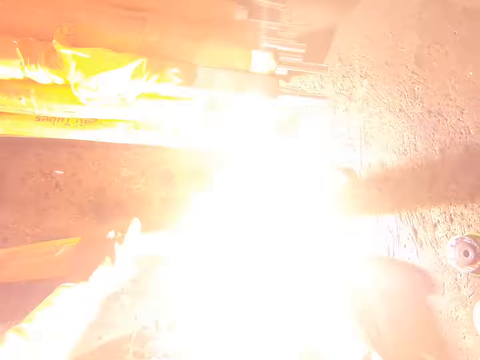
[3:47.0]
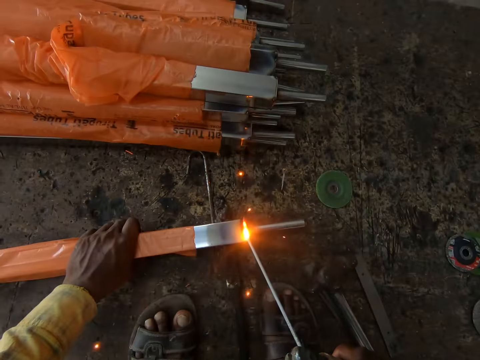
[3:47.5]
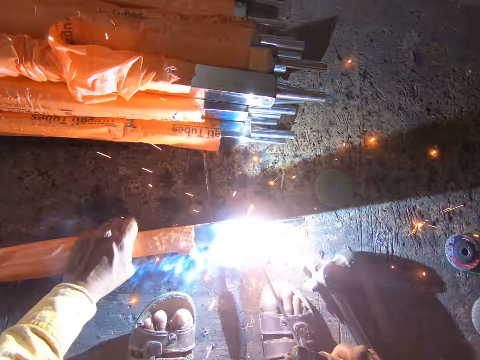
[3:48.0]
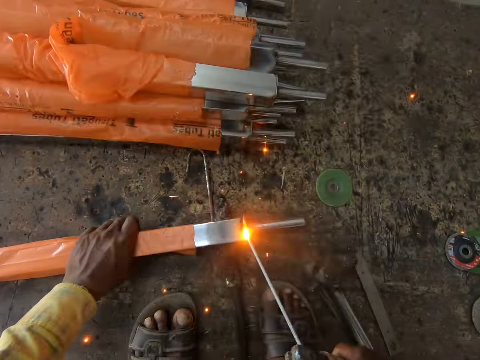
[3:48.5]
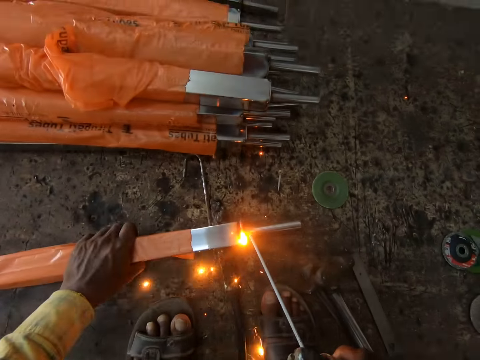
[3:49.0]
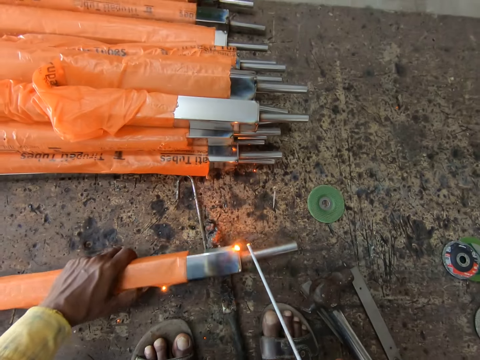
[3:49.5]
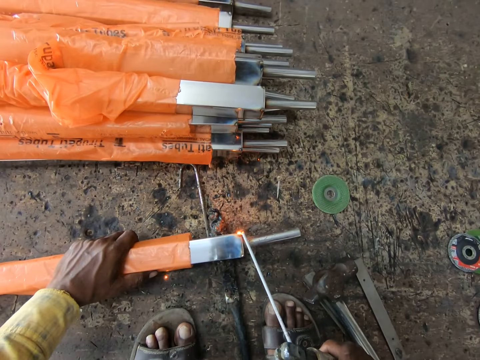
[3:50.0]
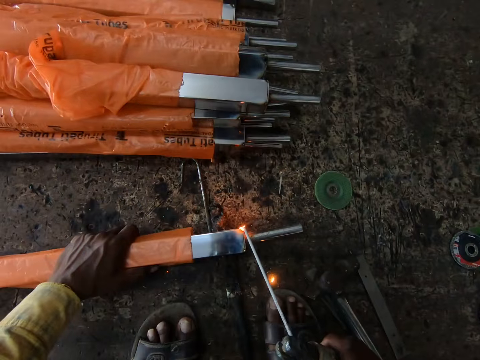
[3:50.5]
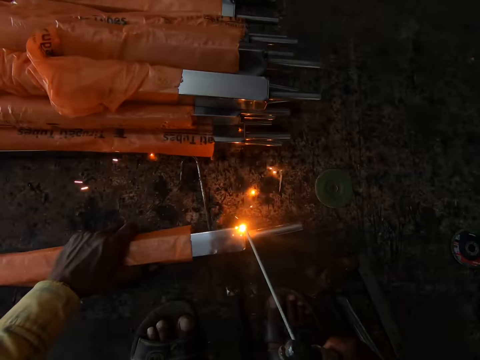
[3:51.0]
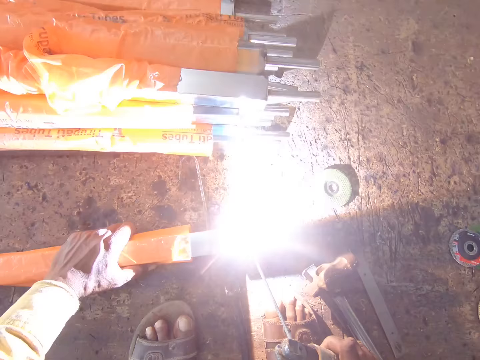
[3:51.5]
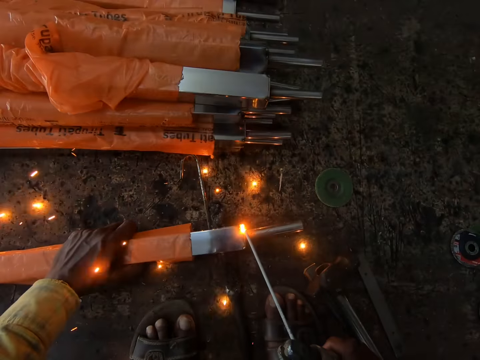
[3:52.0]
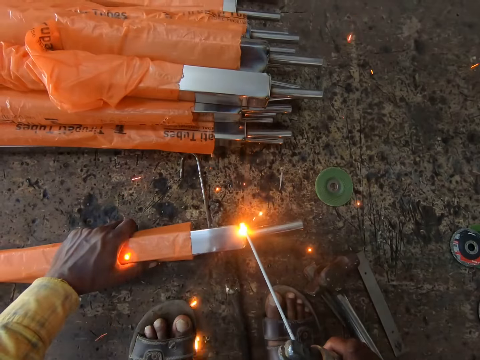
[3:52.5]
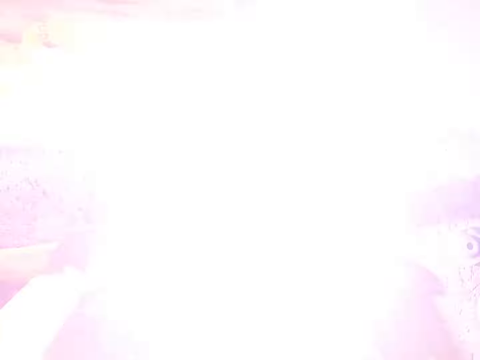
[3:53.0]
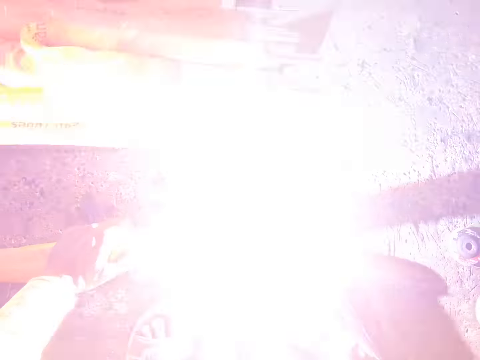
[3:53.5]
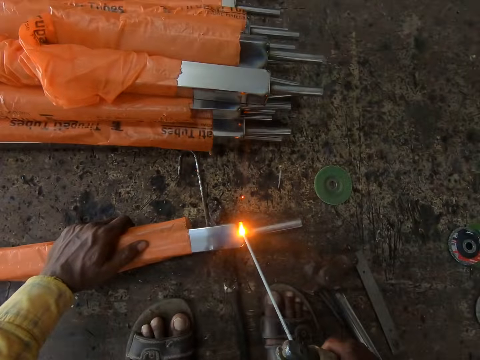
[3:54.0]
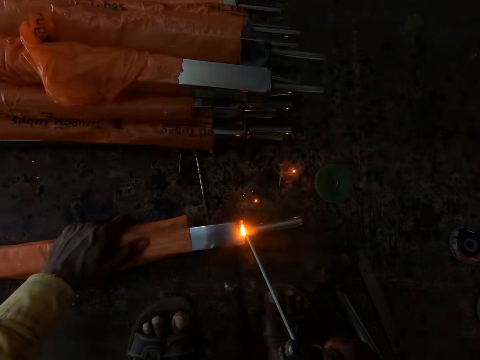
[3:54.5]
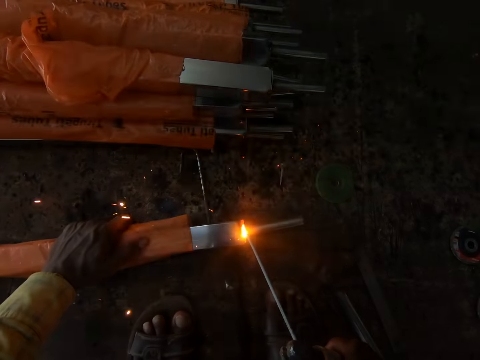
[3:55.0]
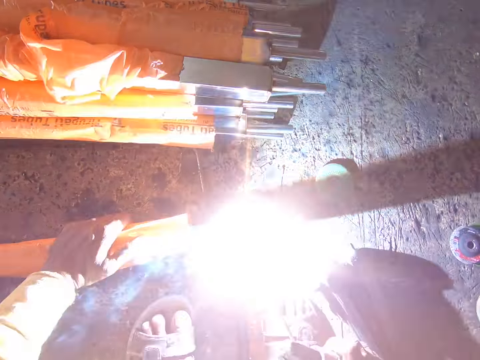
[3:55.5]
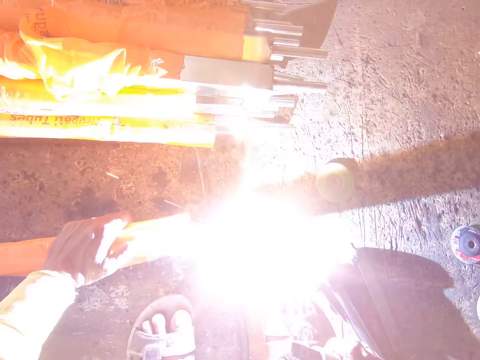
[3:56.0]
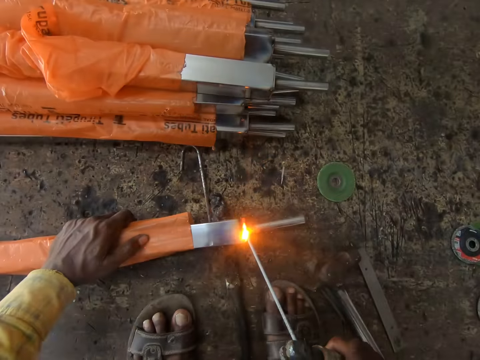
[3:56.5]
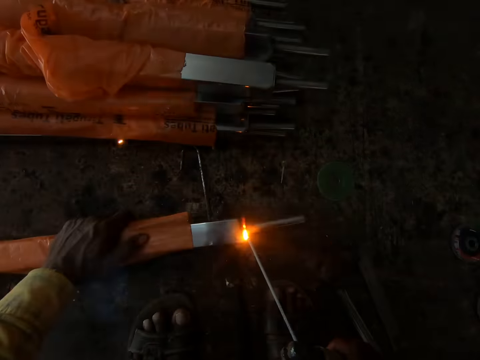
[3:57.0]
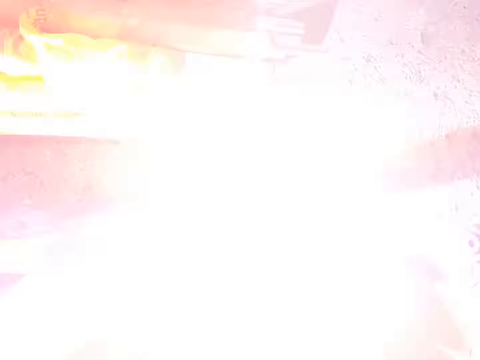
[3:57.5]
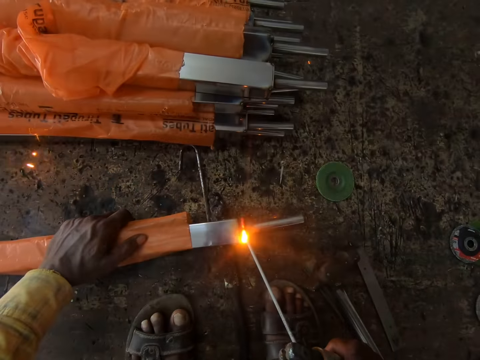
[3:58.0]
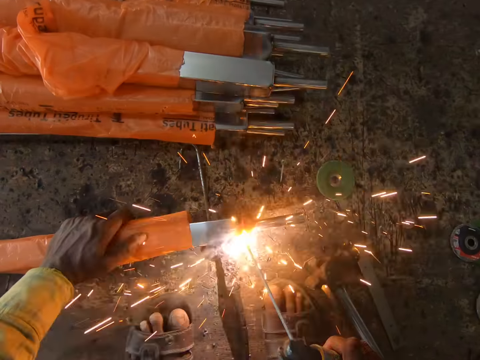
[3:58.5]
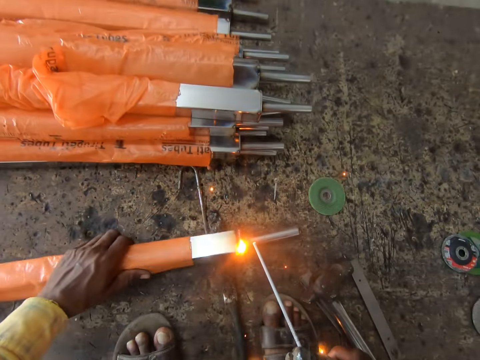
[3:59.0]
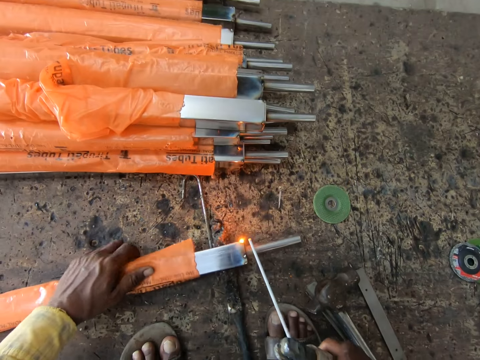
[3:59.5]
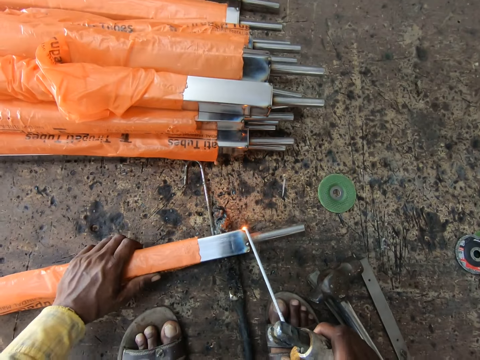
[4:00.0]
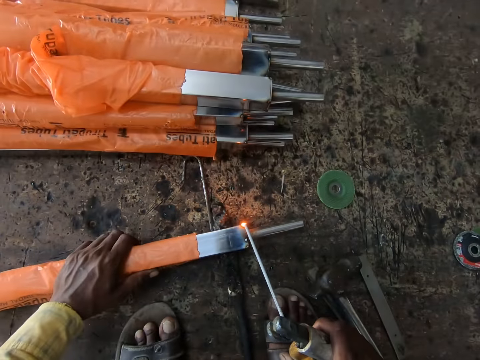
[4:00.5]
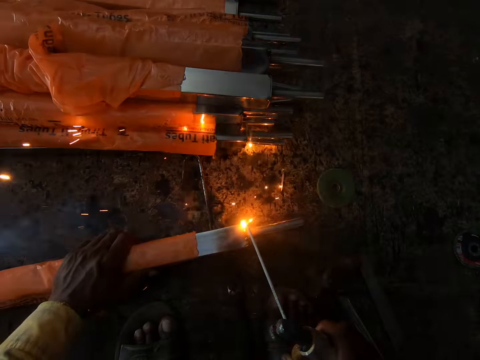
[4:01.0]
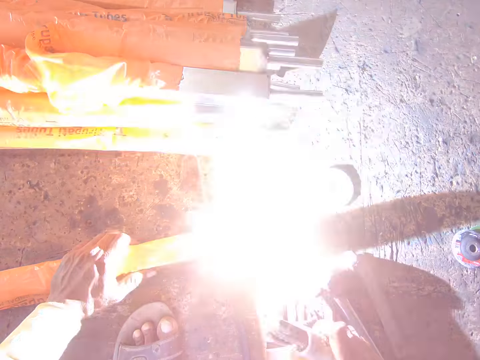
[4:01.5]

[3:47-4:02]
The camera wearer turns the metal. They weld the metal.

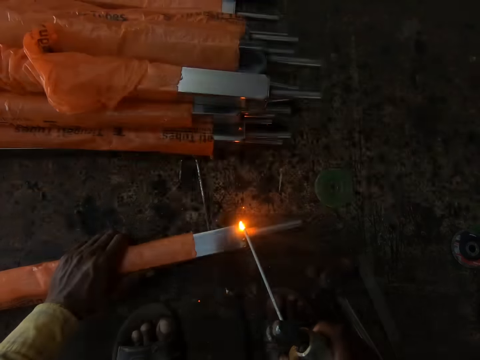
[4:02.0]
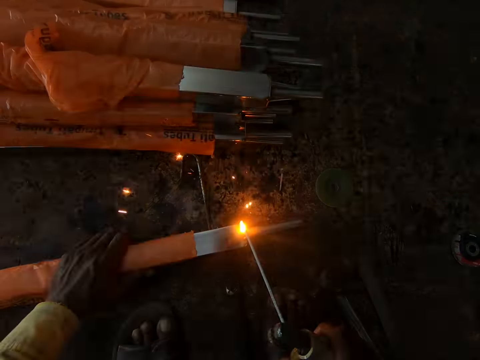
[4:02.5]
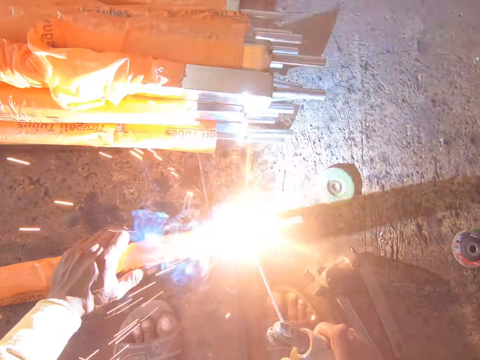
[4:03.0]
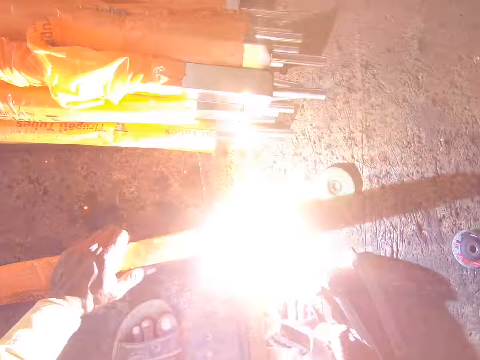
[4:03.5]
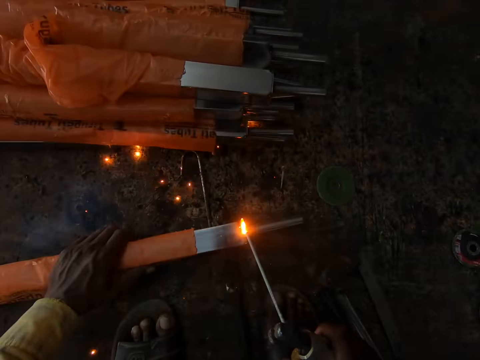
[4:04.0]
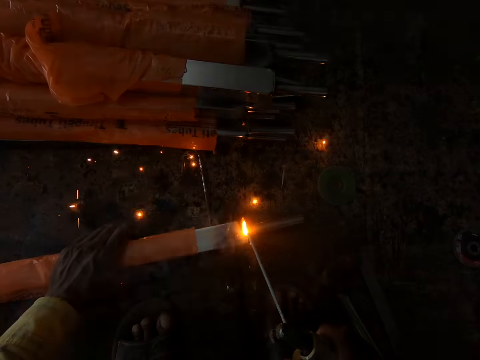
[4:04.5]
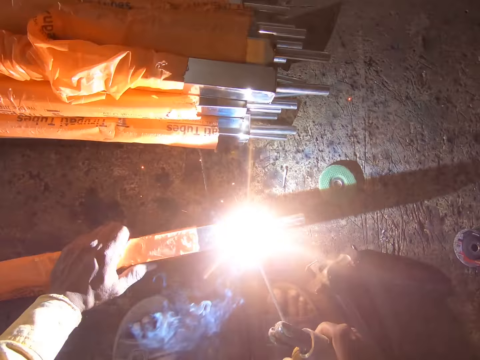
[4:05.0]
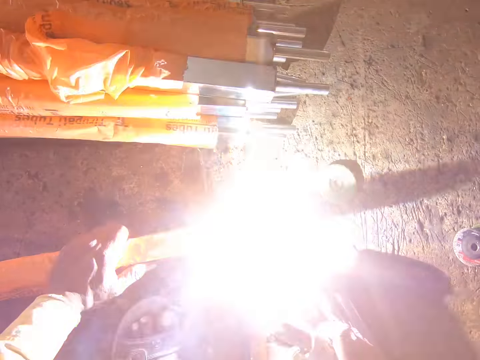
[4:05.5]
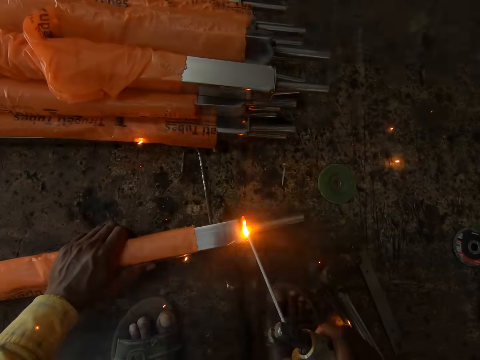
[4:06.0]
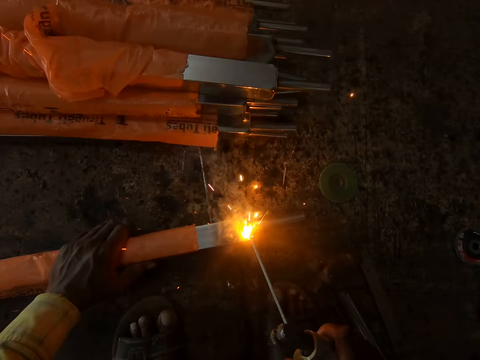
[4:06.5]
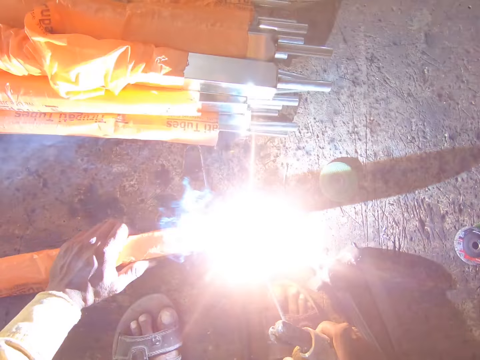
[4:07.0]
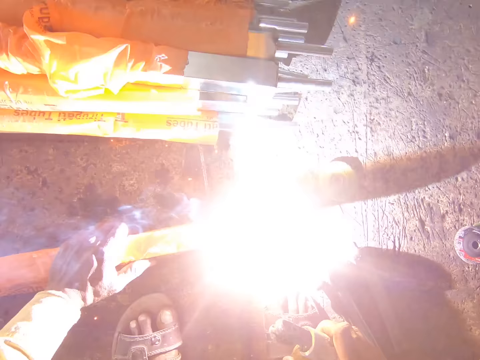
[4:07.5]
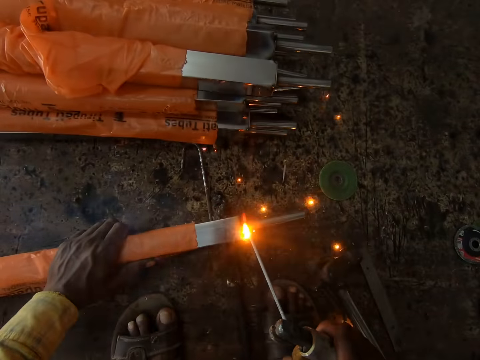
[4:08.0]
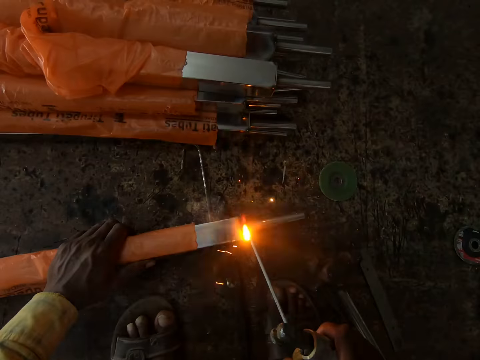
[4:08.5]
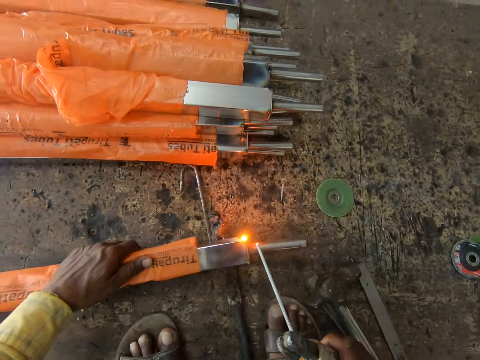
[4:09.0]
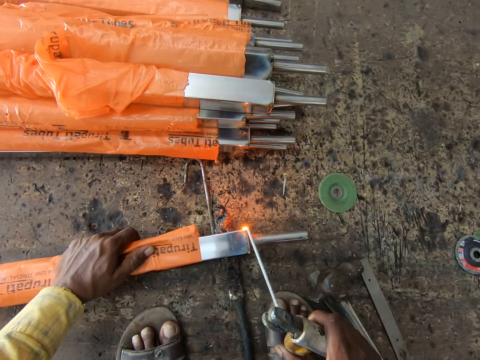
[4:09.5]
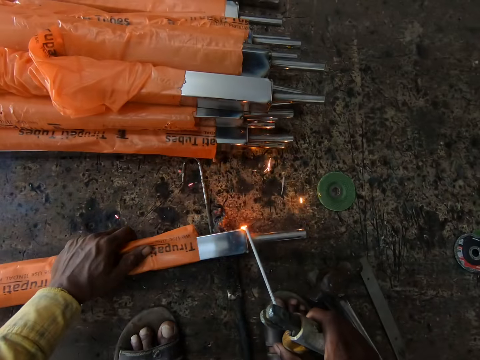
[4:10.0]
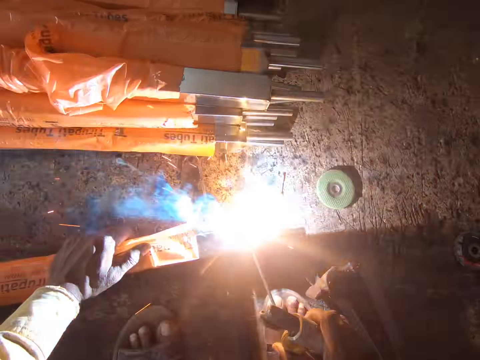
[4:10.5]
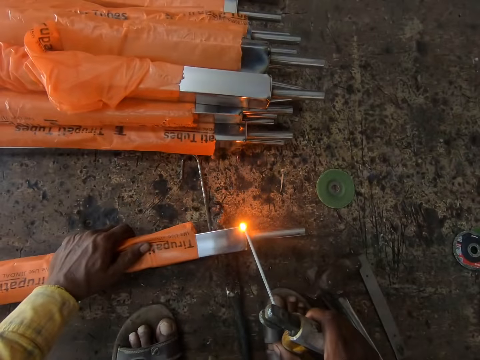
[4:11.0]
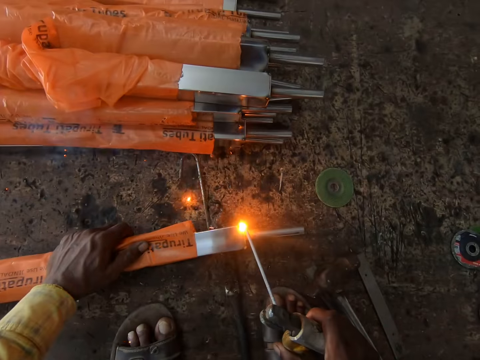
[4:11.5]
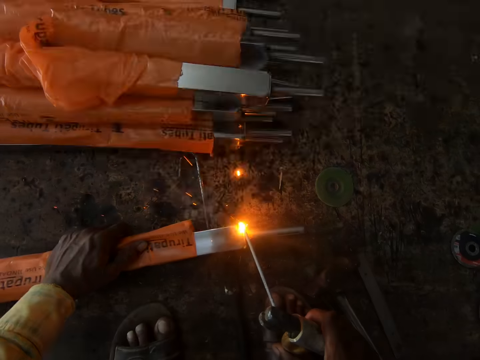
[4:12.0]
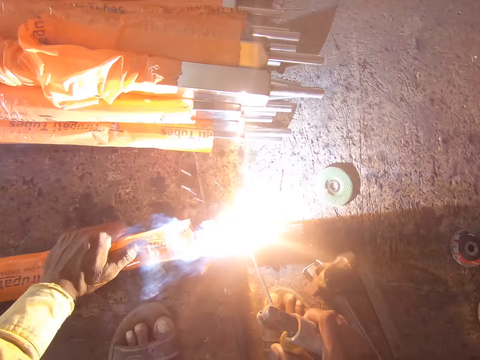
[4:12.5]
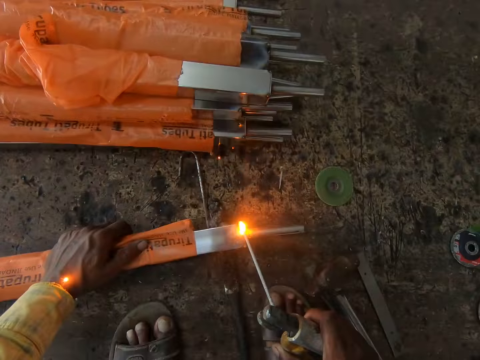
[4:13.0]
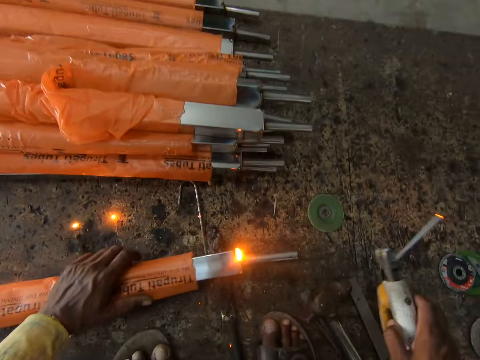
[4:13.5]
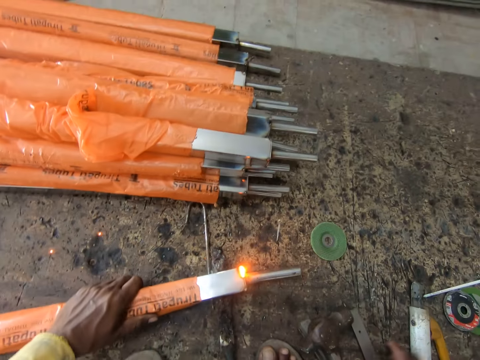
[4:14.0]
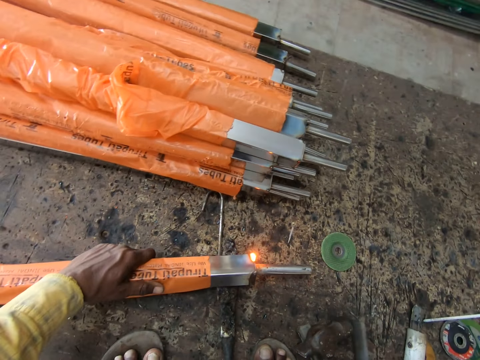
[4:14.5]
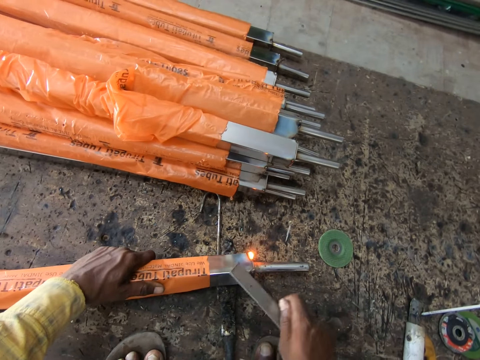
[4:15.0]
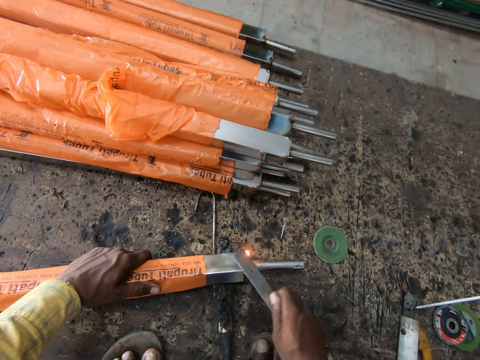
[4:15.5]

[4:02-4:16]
The camera wearer turns the metal. They weld the metal. They put the welding machine down. They pick up a metal bar and hit the metal with the metal bar.
